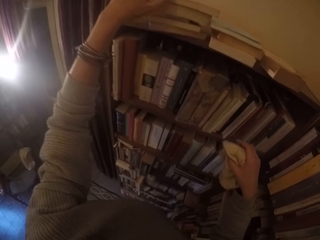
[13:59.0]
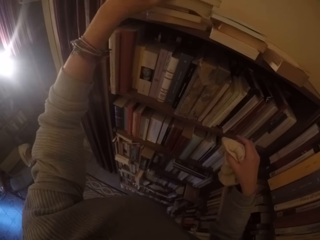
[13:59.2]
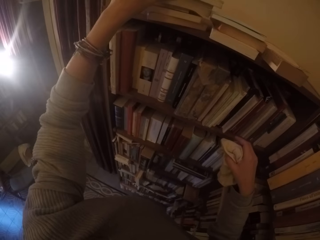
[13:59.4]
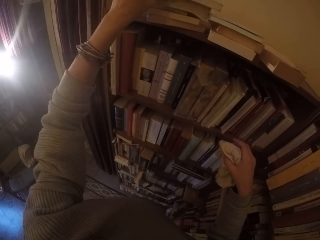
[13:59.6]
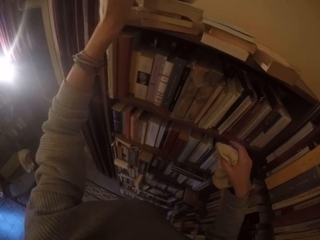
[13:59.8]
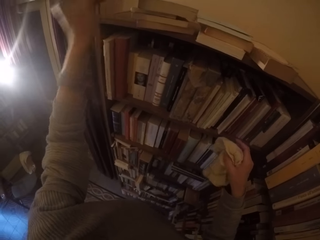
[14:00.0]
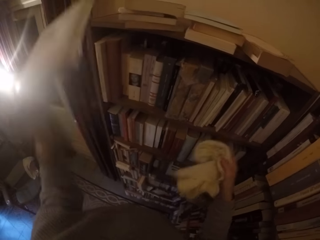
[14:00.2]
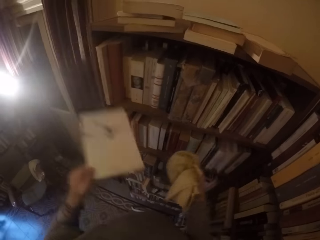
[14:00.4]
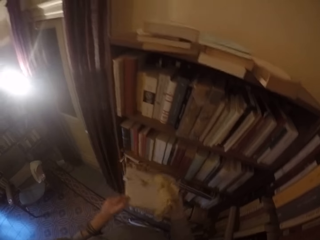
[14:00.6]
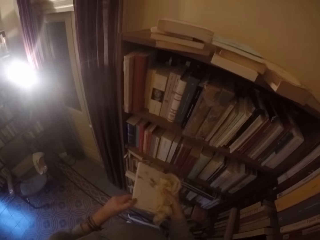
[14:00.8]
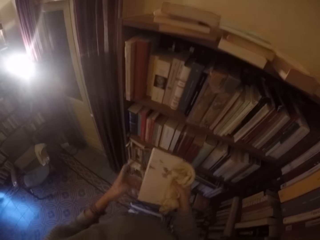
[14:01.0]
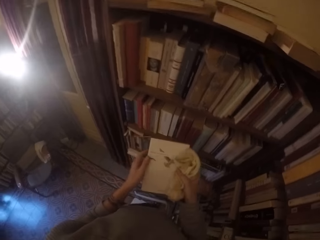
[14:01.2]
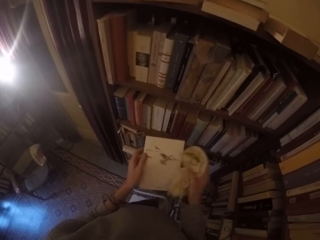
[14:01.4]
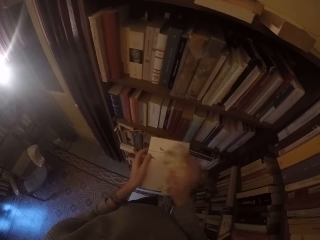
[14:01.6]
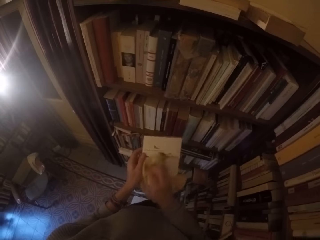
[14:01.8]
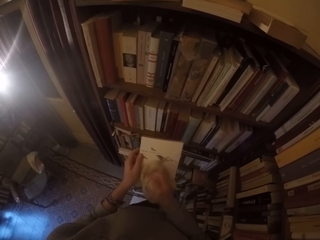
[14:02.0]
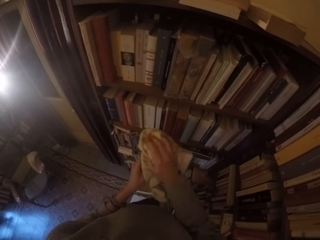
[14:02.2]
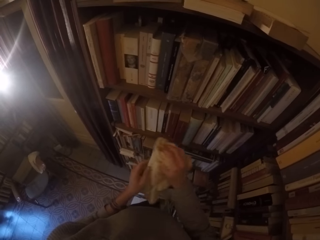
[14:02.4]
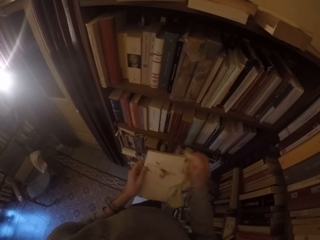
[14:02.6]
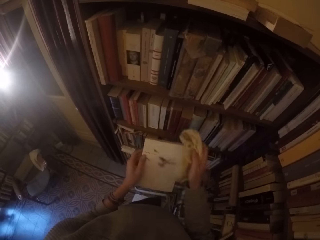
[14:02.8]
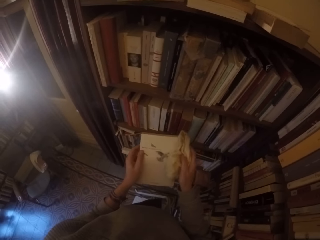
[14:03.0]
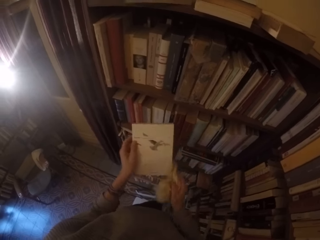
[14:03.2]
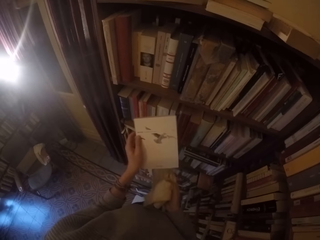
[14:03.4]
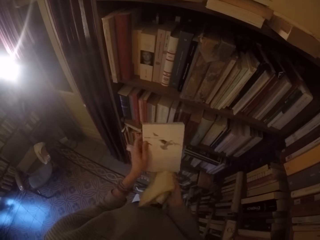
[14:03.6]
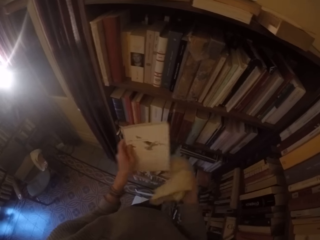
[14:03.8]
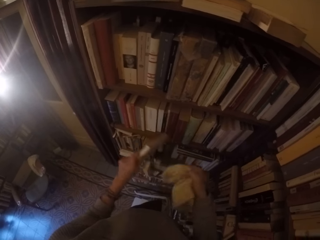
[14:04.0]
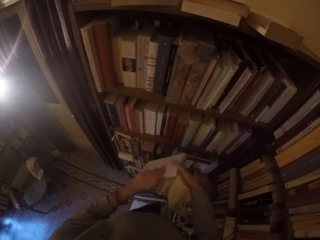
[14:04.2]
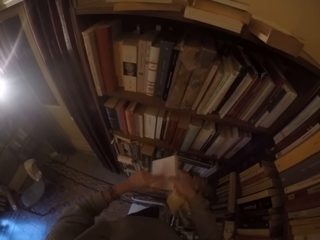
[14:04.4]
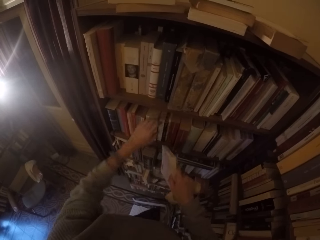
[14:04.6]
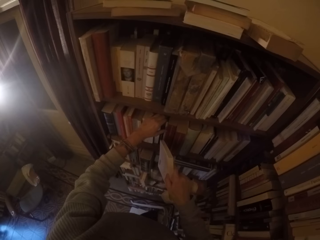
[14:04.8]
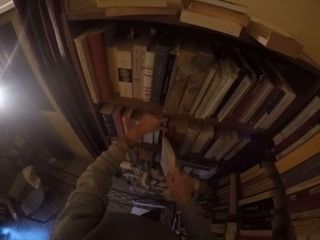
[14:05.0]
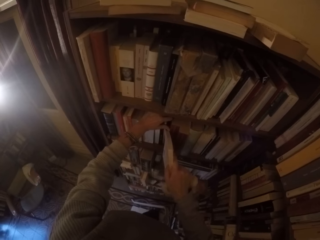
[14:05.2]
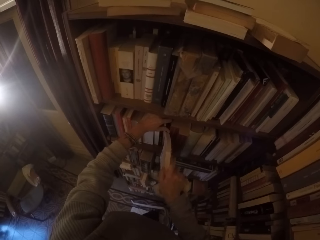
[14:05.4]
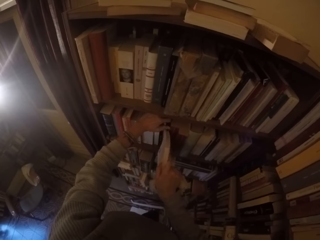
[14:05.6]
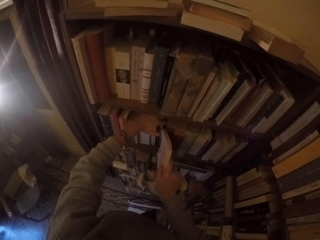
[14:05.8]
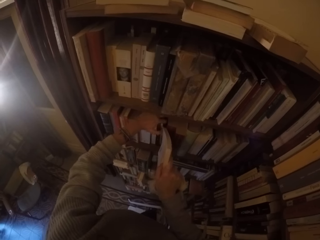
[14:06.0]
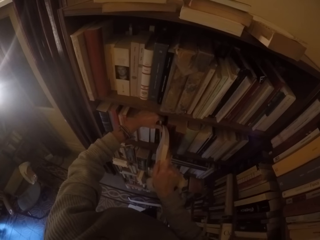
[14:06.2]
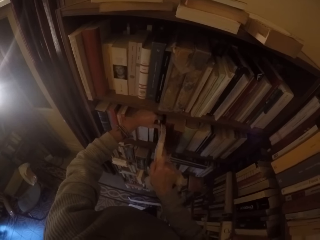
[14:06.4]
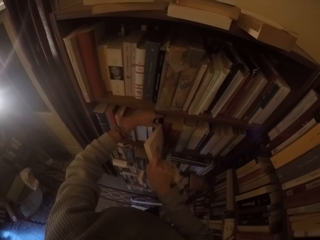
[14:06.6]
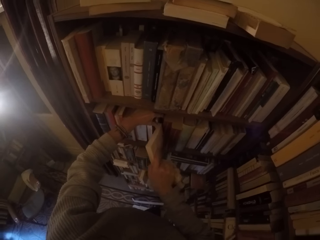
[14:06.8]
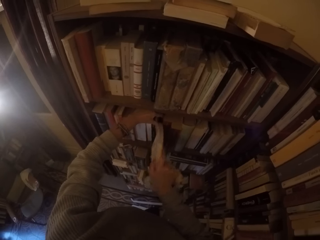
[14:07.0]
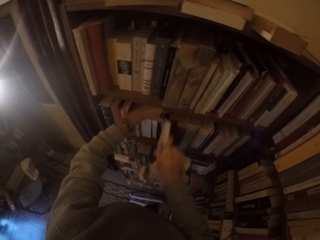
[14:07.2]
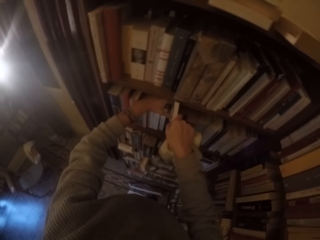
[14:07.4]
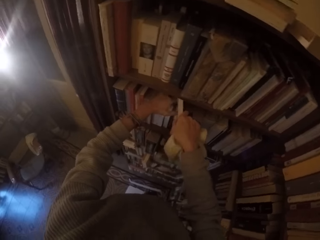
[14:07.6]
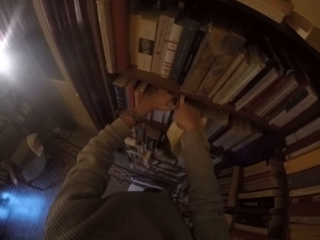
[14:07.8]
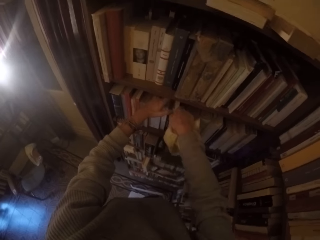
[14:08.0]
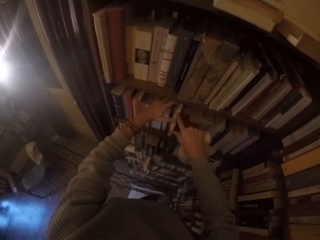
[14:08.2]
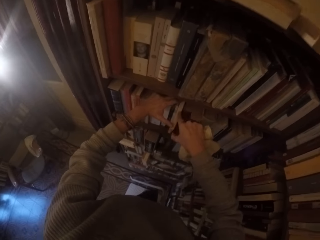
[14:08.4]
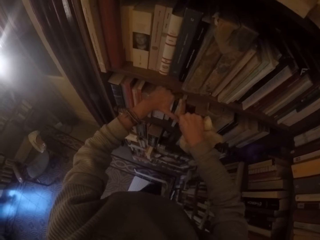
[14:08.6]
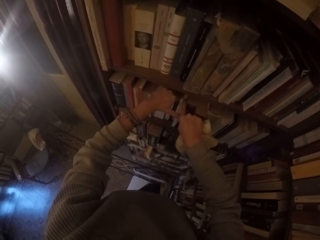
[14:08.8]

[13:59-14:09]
The camera wearer picks another book from the top of the shelf with his left hand. He wipes the book with the towel in his right hand. He puts the book on the shelf with both hands.

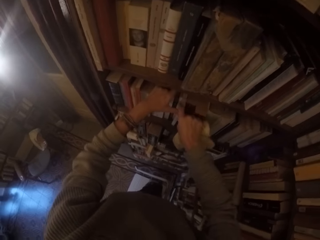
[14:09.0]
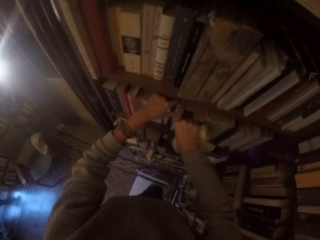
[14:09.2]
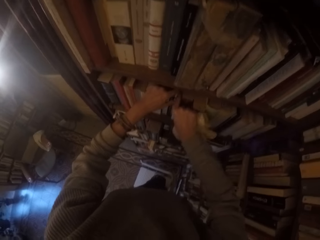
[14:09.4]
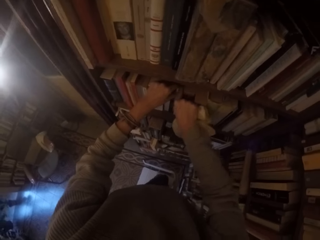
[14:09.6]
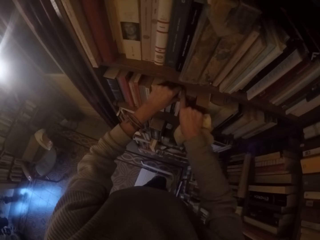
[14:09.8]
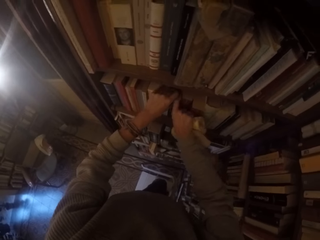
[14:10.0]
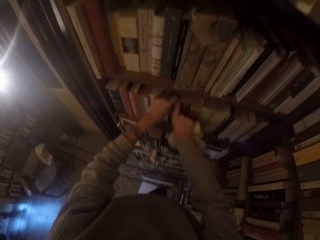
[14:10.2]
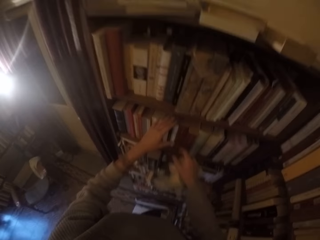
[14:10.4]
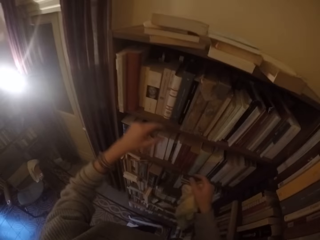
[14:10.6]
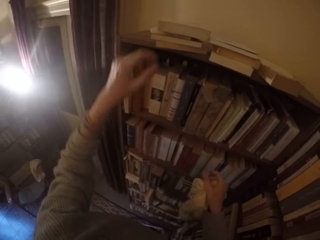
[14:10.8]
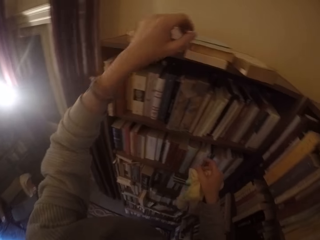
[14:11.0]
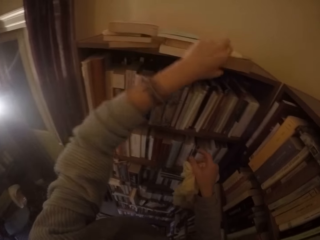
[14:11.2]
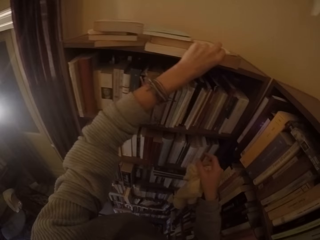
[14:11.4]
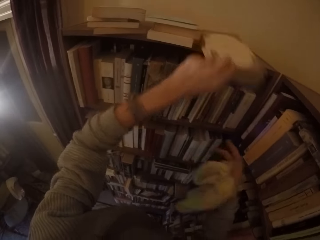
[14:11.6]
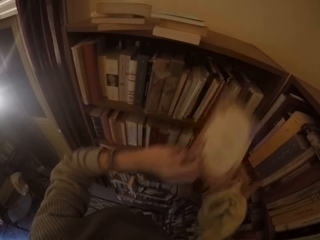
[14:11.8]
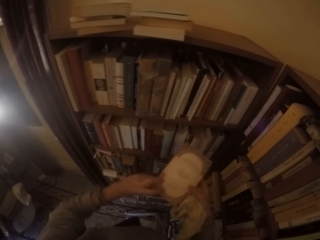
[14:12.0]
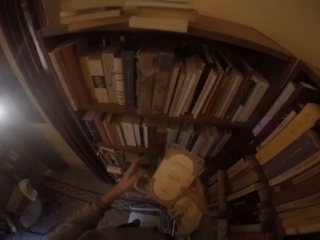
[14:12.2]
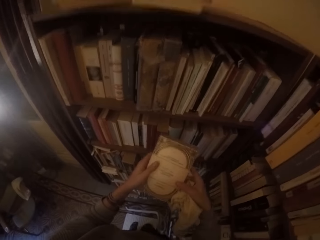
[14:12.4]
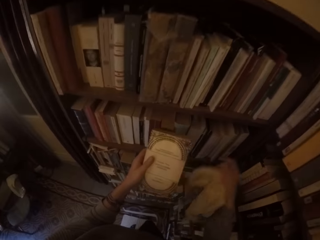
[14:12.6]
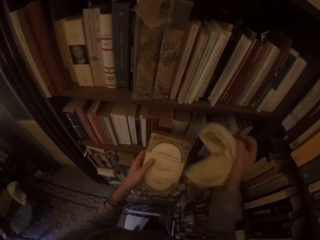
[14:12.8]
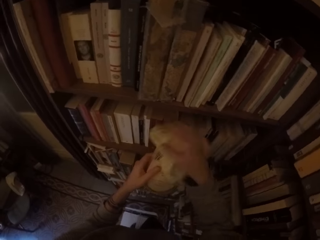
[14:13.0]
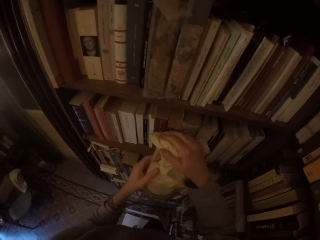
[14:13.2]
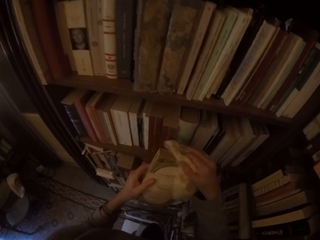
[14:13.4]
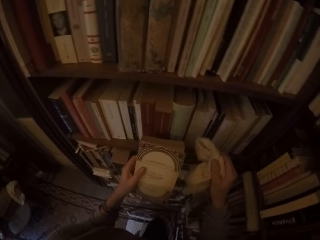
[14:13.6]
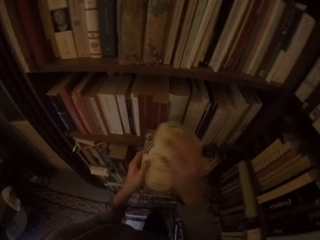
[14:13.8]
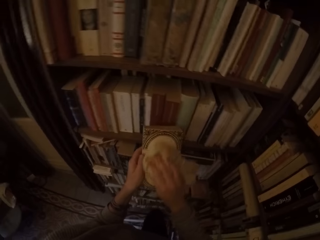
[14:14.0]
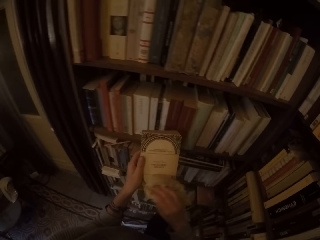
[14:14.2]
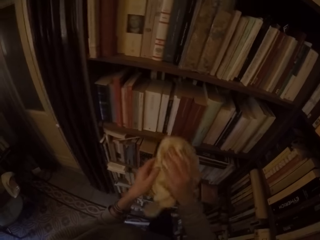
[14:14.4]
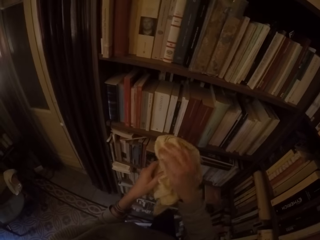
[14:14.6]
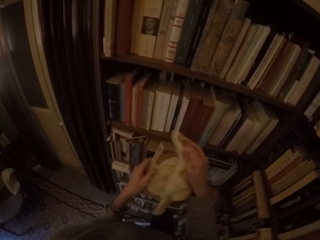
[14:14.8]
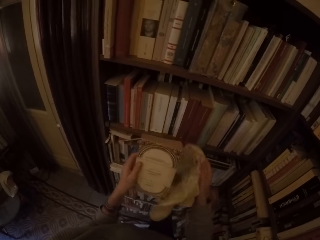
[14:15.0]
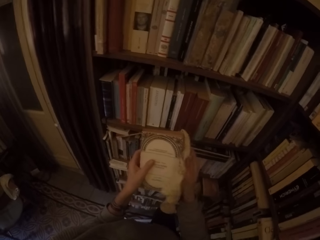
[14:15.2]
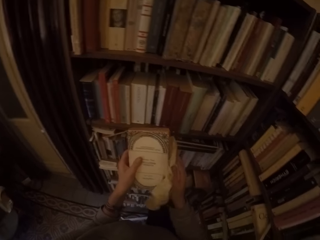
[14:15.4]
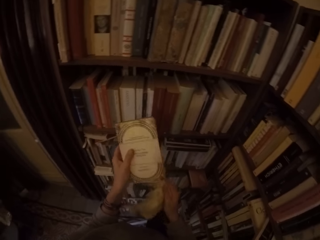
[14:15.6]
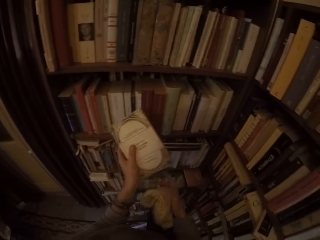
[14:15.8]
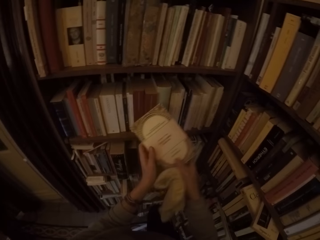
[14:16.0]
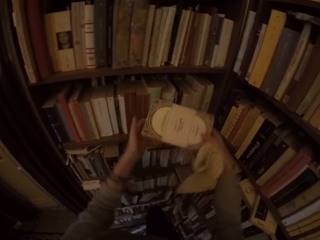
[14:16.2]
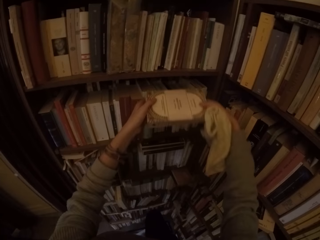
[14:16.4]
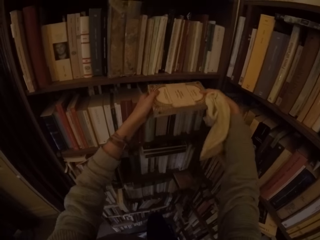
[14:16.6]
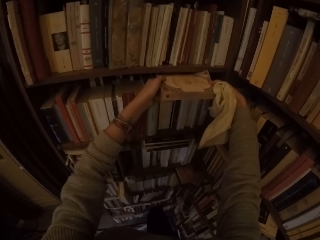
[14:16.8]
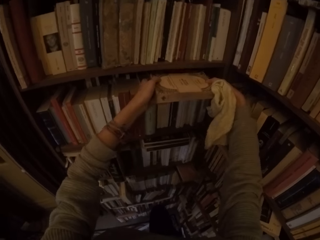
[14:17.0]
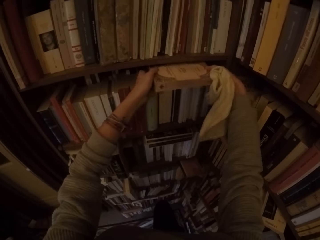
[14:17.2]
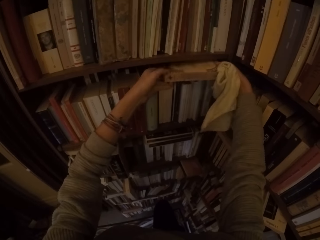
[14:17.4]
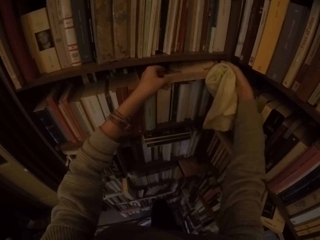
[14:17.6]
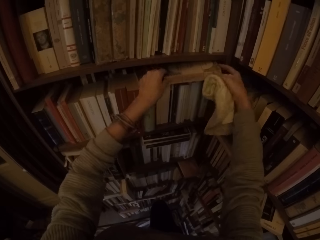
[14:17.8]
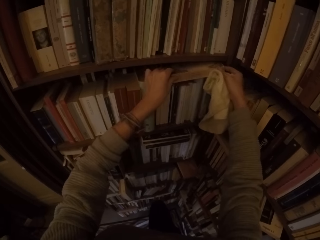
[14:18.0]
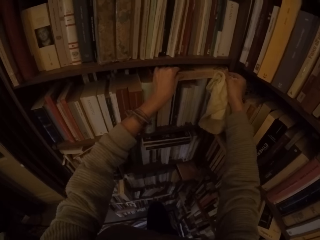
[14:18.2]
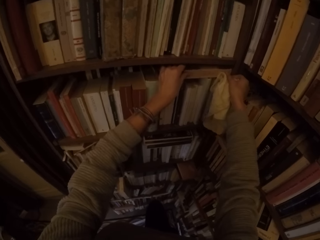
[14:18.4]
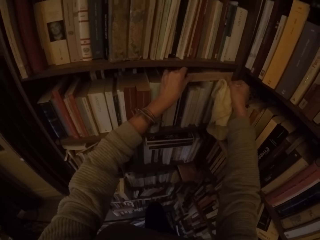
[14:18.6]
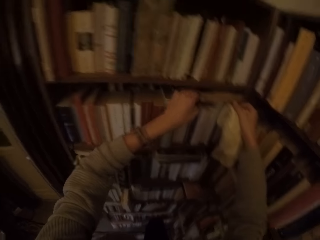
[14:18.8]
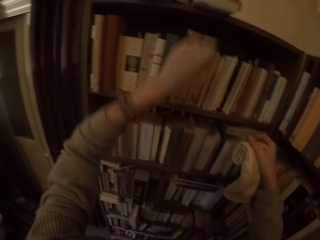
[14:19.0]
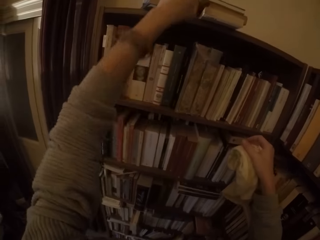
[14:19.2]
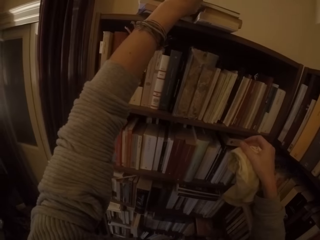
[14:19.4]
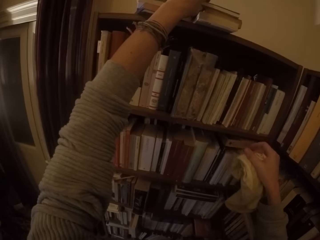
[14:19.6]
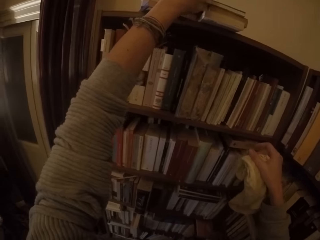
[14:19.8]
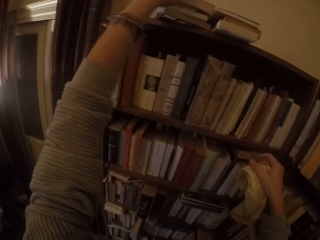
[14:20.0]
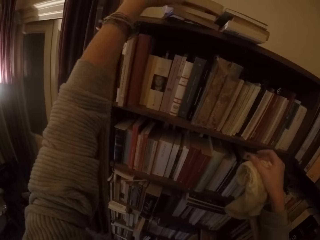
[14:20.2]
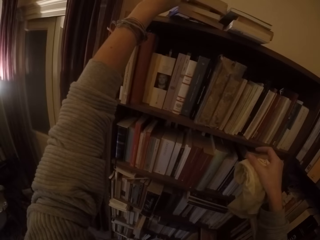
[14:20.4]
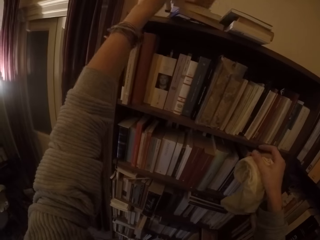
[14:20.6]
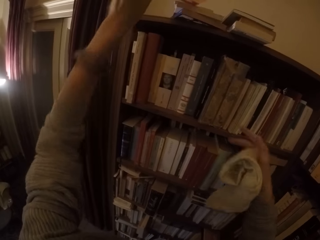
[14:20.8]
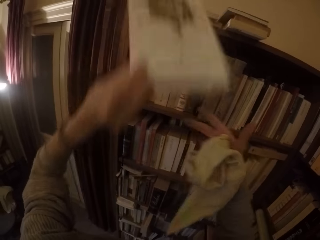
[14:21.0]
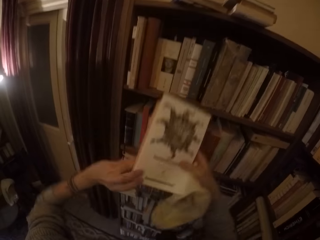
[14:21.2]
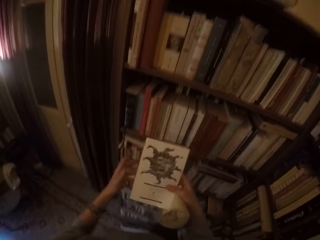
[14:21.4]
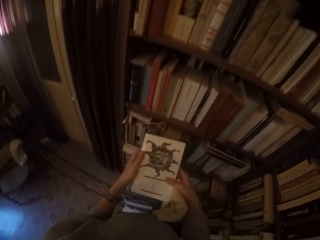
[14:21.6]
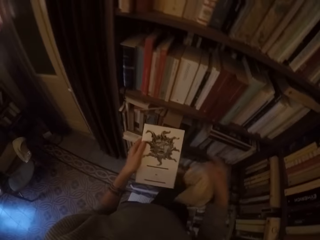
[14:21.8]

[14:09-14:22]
The camera wearer picks another book from the top of the shelf with his left hand. He wipes the book with the towel in his right hand. He puts the book on the shelf with both hands. He picks another book from the top of the shelf with his left hand.
